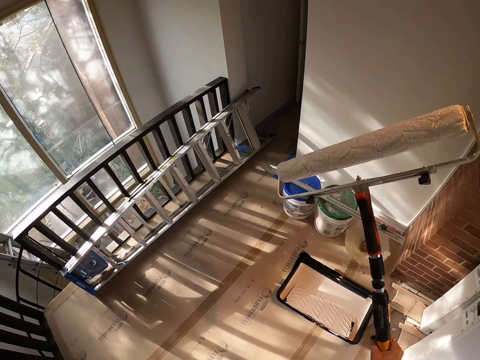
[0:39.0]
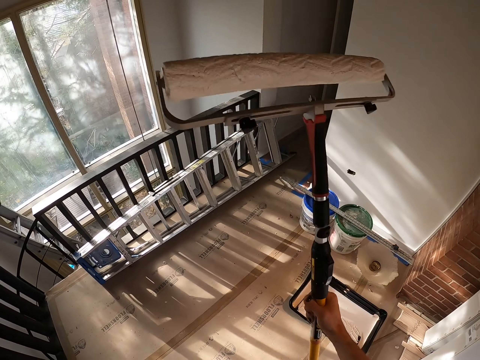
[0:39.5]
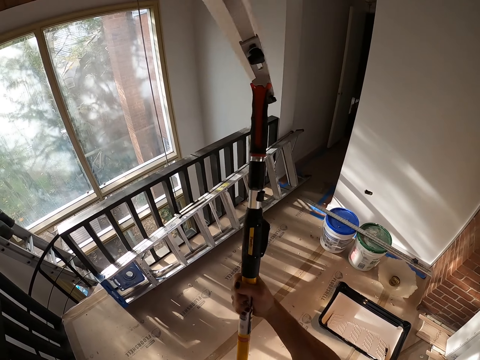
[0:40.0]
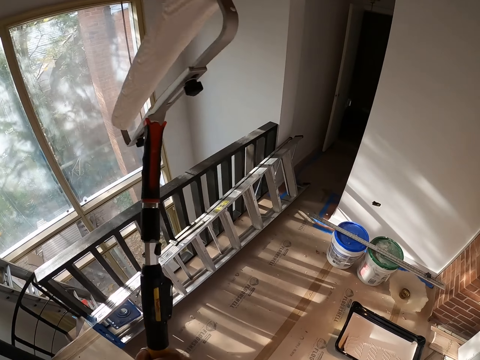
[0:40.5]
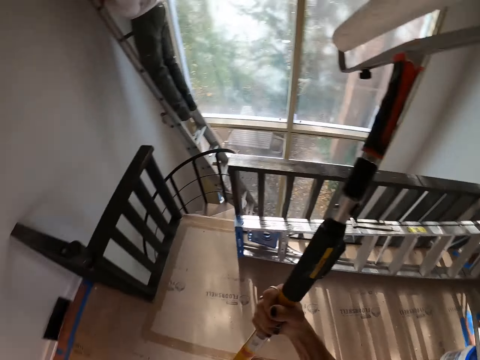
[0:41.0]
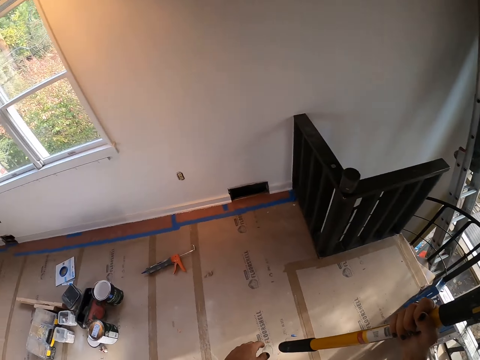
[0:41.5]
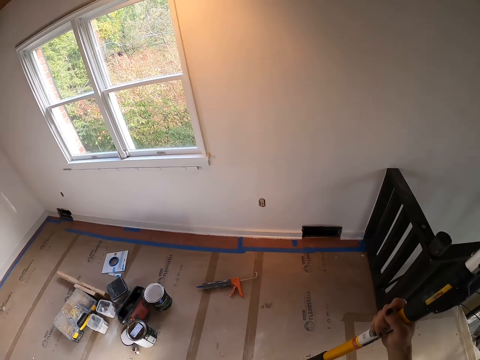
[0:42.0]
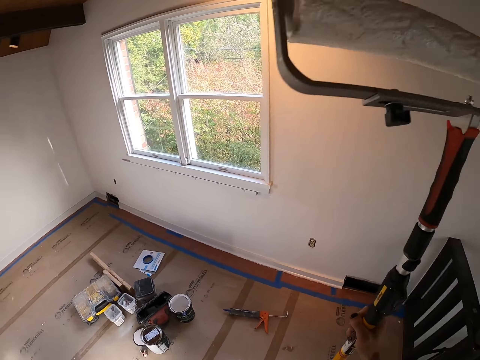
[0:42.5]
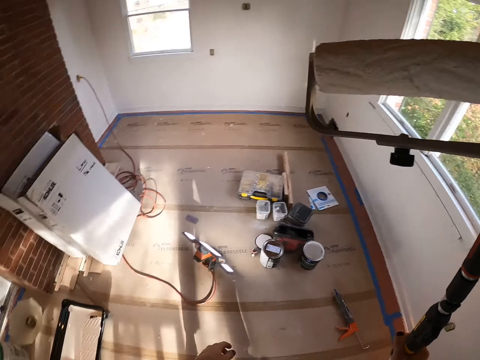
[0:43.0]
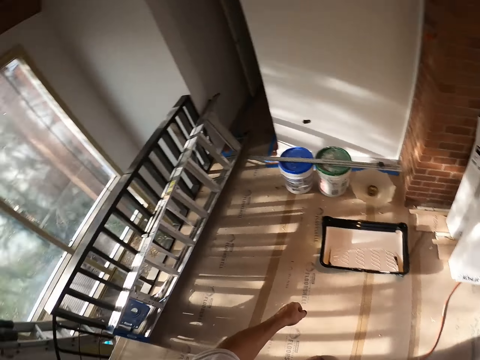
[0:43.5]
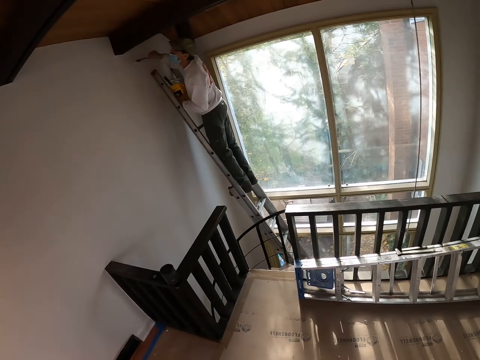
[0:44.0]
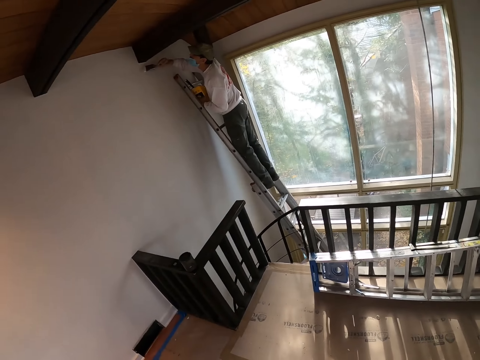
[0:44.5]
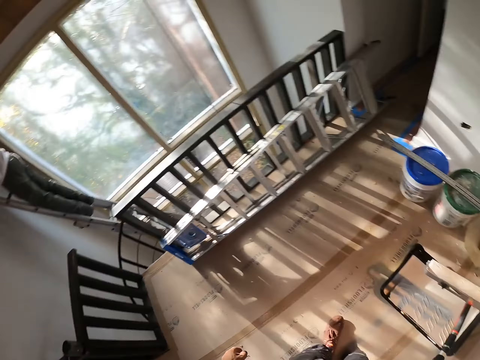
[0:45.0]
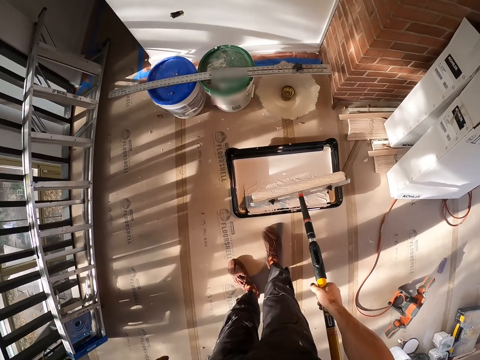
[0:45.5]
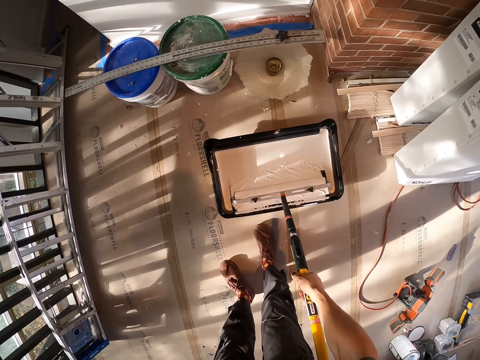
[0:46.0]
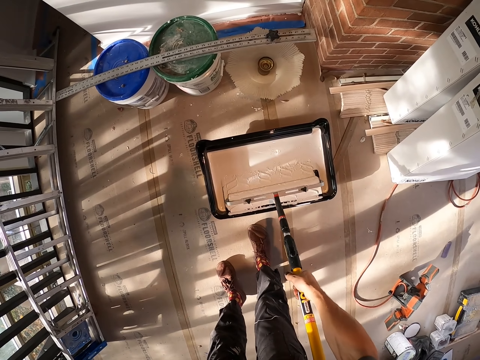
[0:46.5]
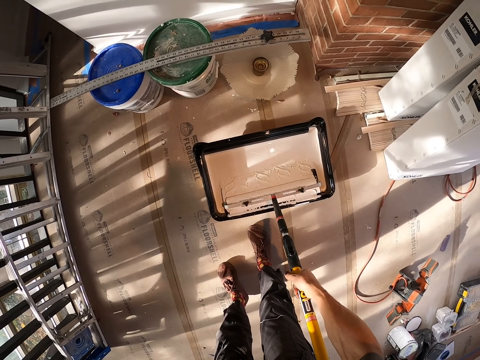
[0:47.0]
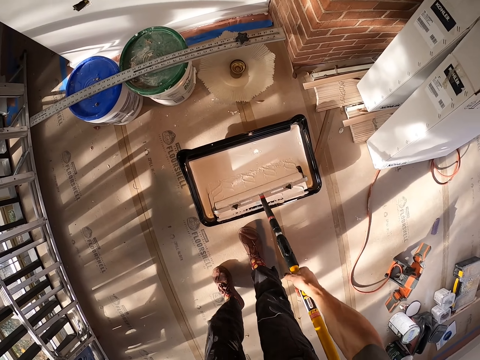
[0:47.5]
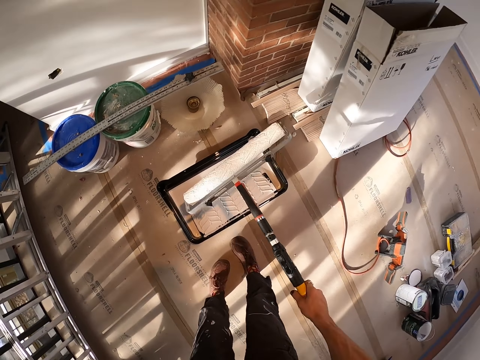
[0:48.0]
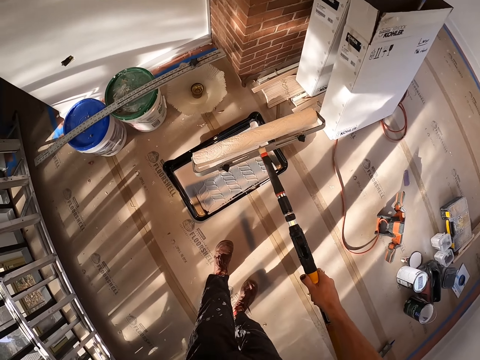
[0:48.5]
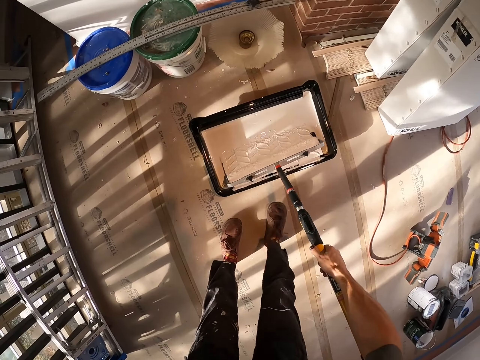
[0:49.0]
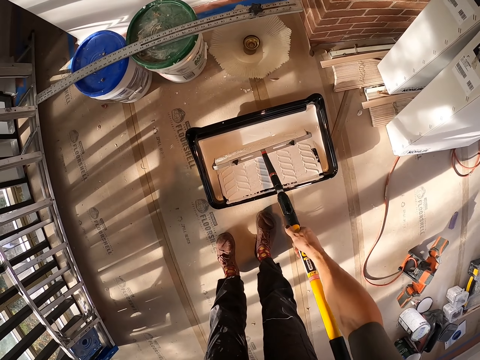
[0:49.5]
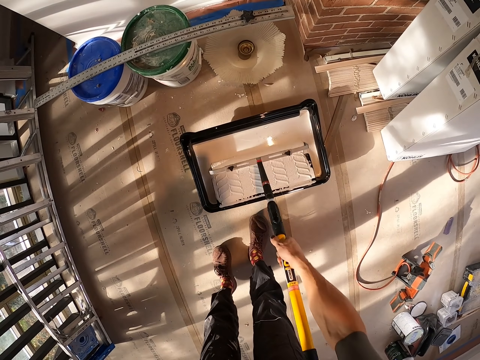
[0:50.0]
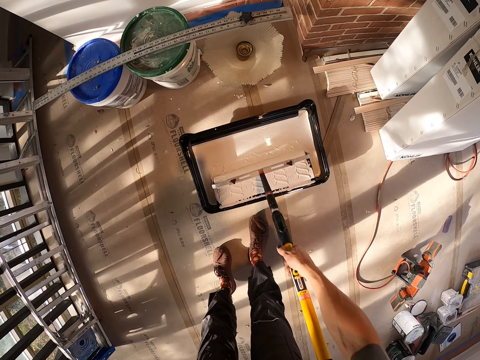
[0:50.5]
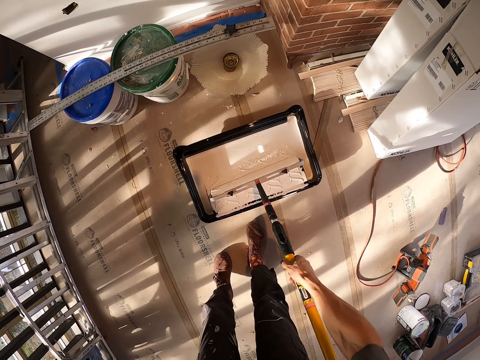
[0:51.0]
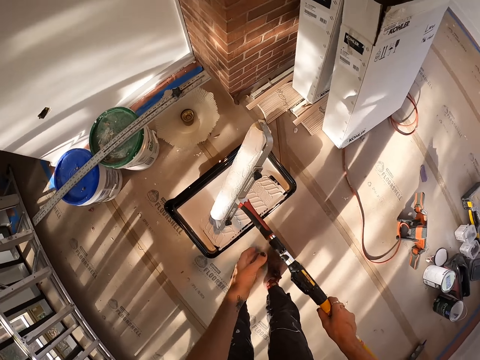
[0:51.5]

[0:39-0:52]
The camera wearer stares around the room. A man paints a wall. The camera wearer paints a paint collector. They take the paint on the paint machine.

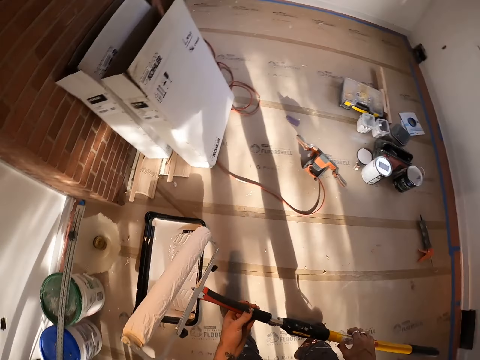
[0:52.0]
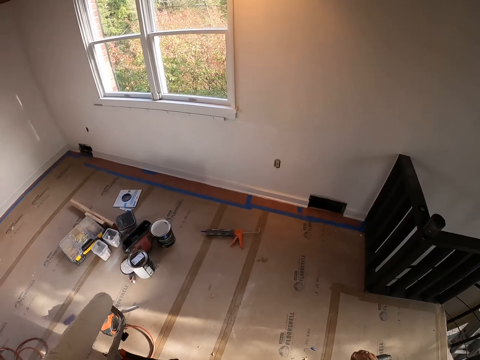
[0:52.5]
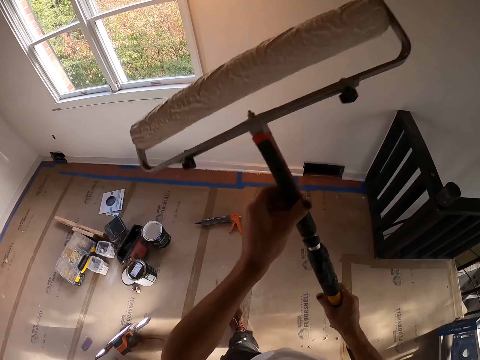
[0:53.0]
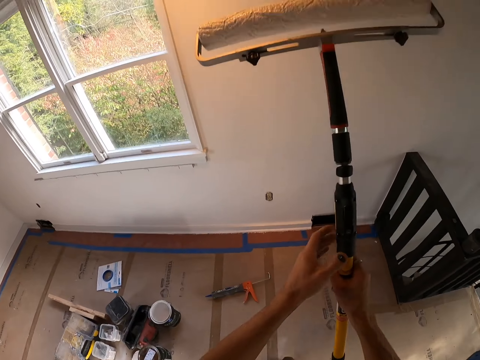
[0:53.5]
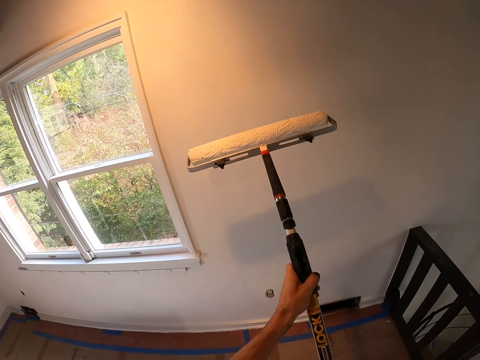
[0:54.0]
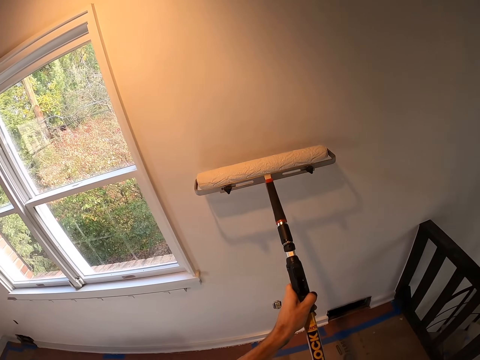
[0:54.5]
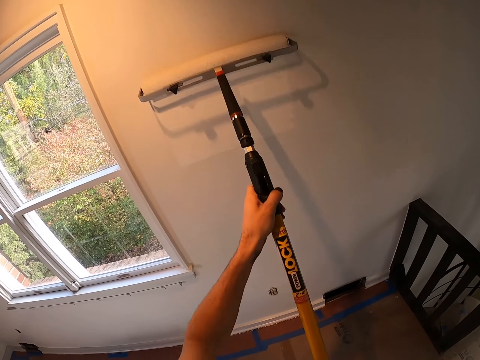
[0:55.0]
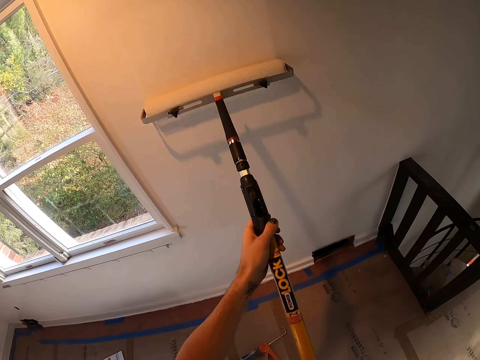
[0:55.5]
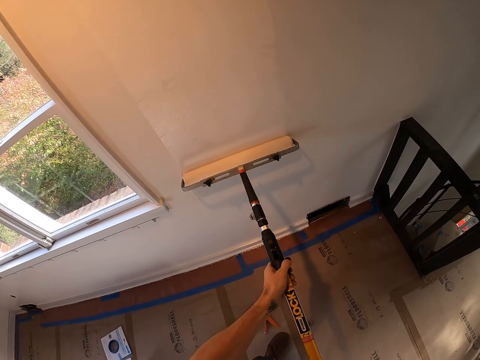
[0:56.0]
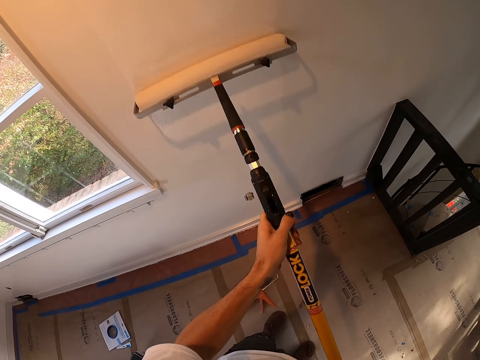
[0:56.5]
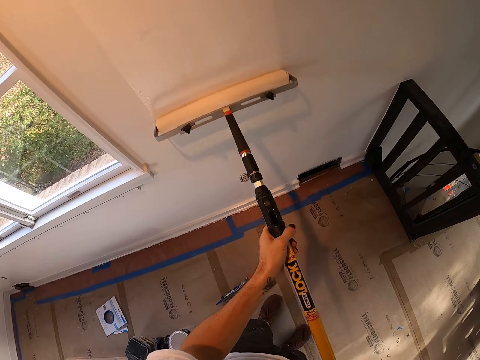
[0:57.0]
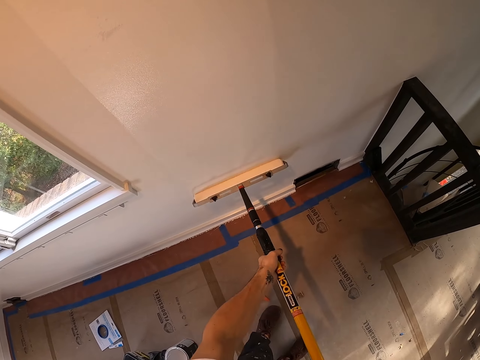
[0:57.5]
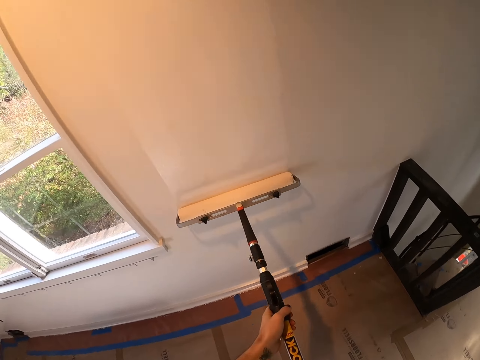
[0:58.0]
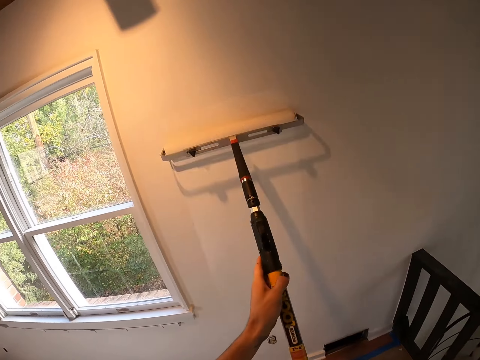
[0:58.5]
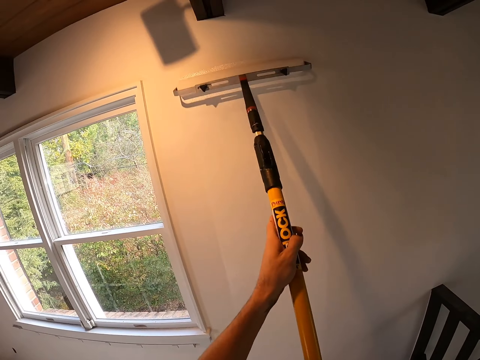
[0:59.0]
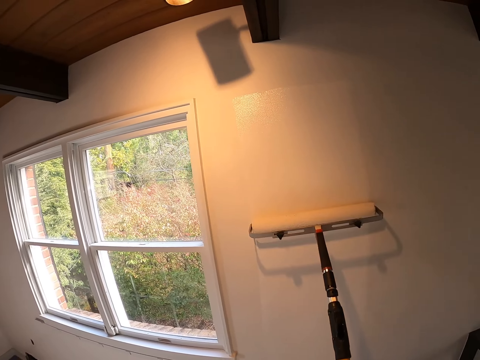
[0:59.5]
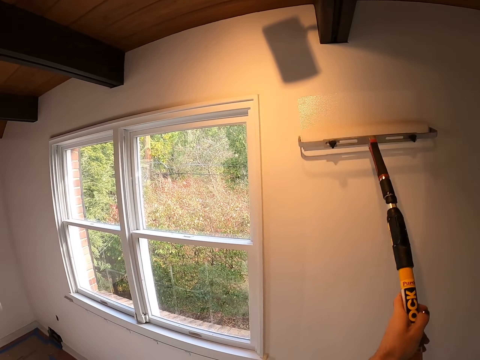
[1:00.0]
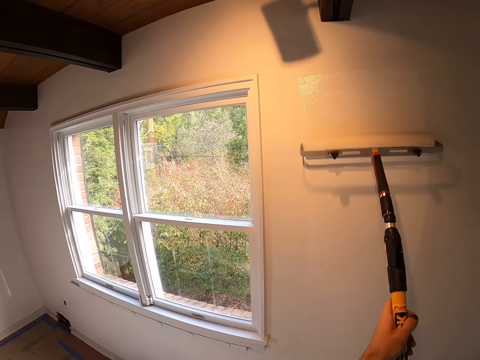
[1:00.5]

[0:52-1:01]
The camera wearer paints a wall with a paint roller. They sand the wall with a drywall vacuum sander.

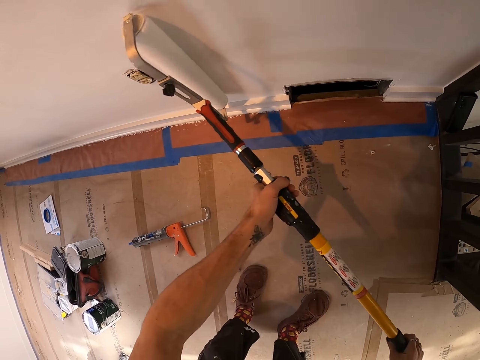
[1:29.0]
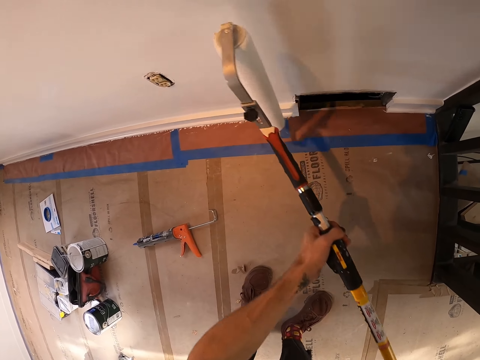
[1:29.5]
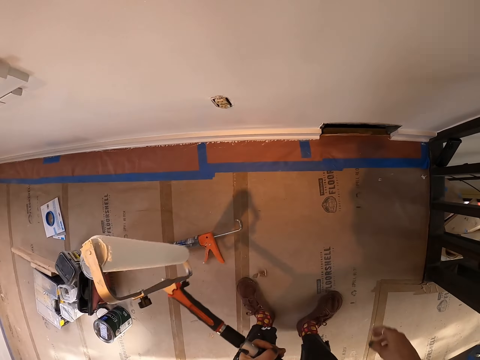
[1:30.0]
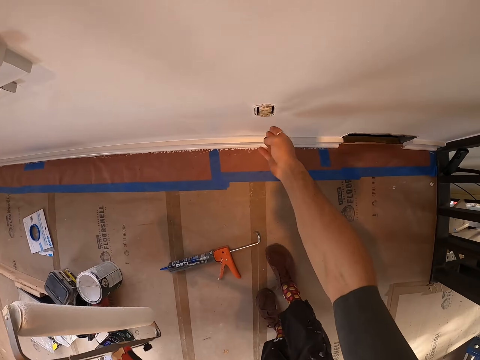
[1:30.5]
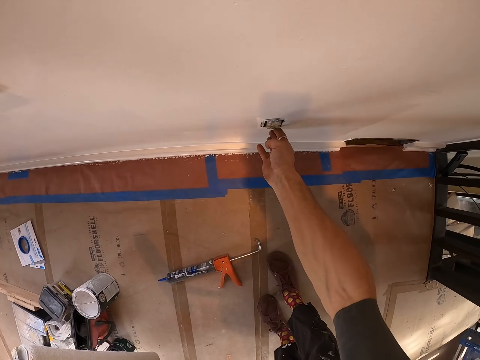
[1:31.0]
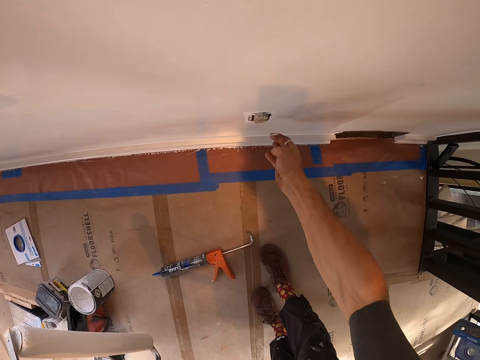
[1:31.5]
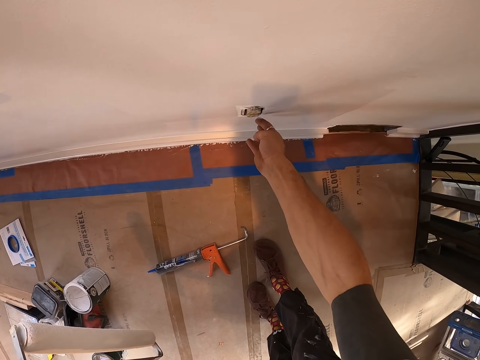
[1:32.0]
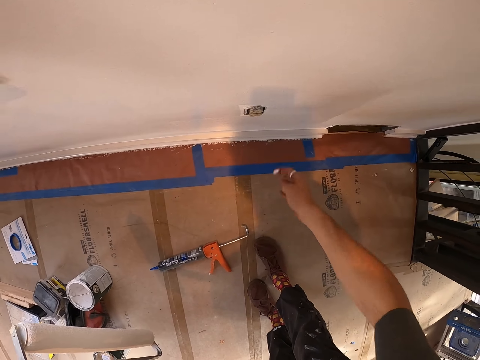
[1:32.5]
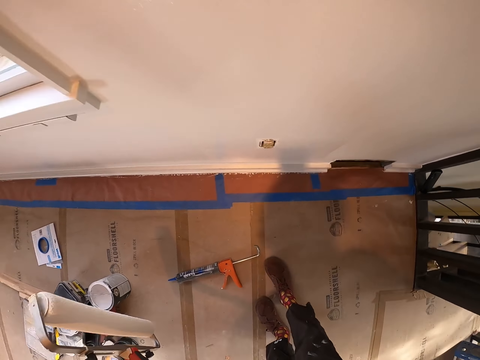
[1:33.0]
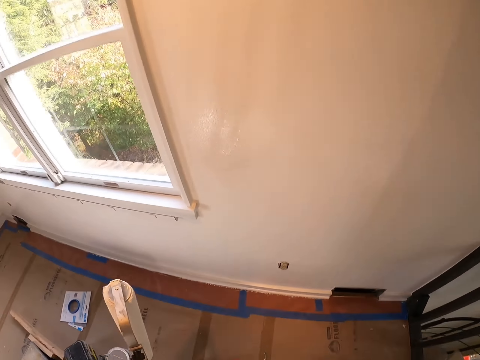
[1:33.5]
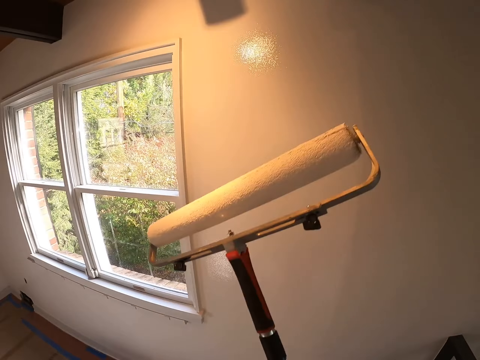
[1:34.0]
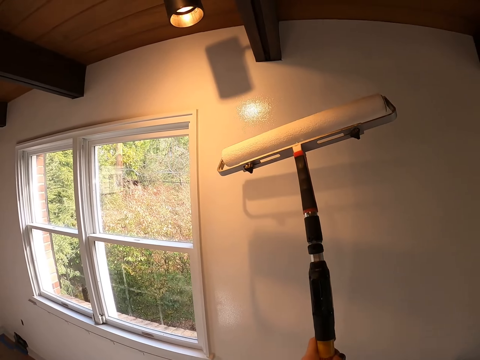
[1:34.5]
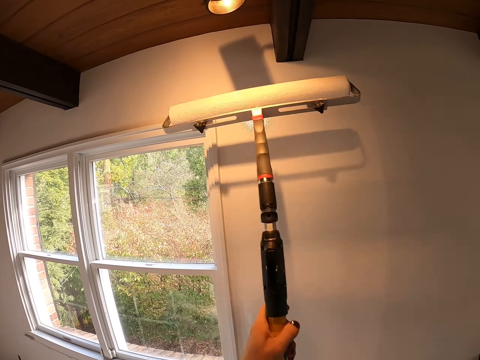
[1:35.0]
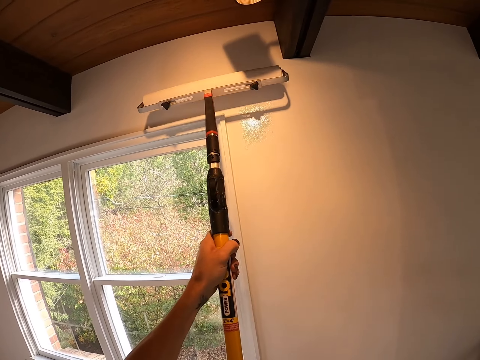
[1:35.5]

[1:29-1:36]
The camera wearer holds a socket. They touch the socket.
